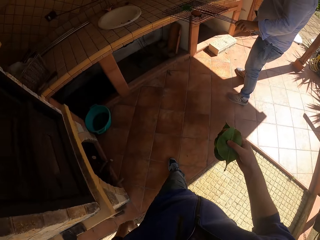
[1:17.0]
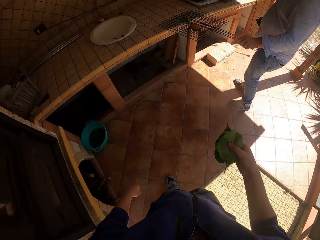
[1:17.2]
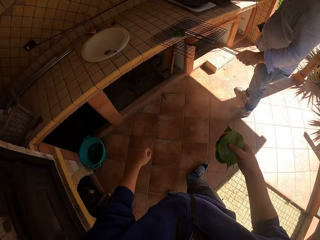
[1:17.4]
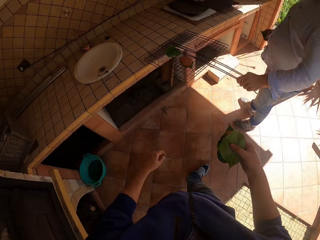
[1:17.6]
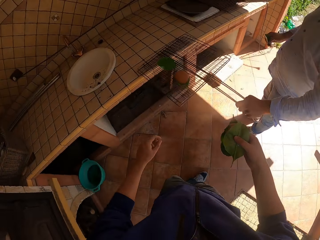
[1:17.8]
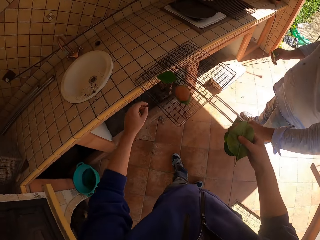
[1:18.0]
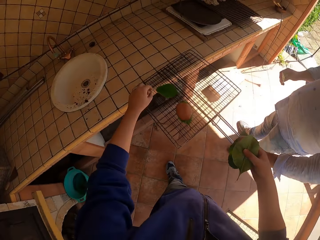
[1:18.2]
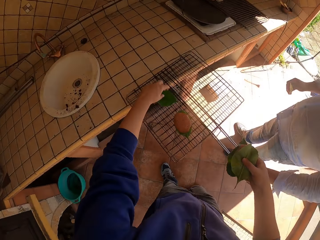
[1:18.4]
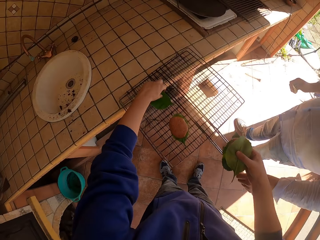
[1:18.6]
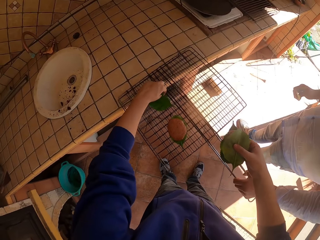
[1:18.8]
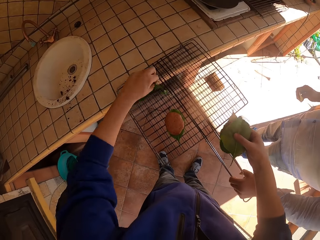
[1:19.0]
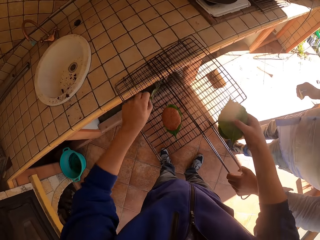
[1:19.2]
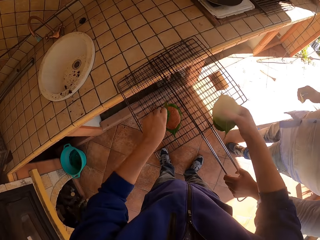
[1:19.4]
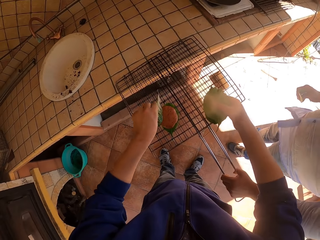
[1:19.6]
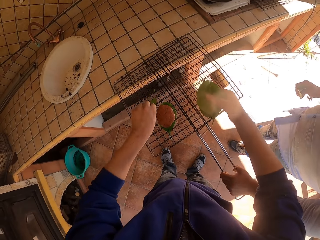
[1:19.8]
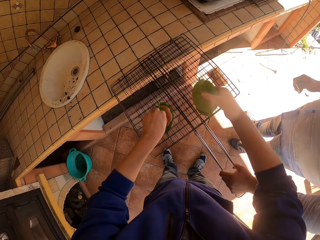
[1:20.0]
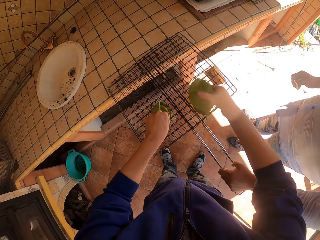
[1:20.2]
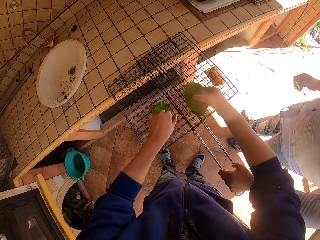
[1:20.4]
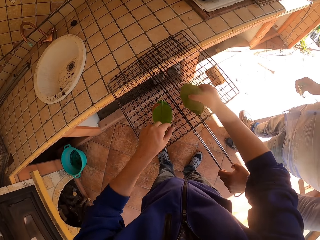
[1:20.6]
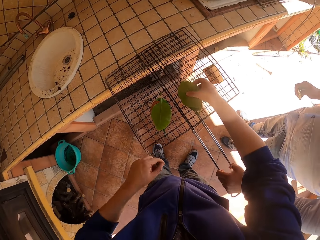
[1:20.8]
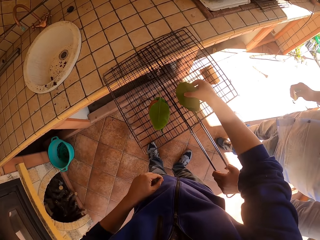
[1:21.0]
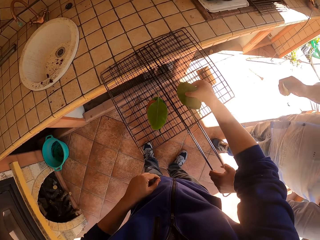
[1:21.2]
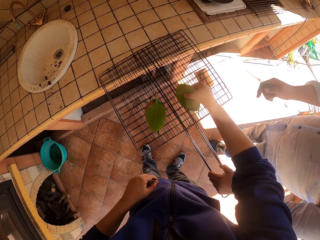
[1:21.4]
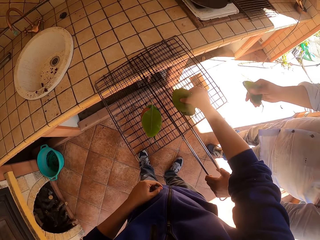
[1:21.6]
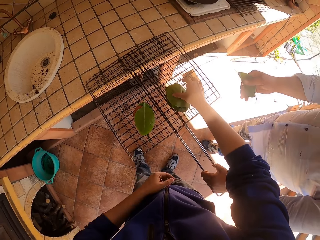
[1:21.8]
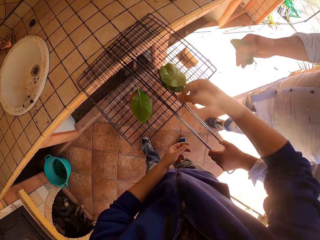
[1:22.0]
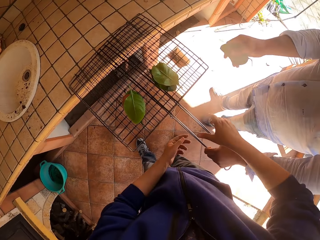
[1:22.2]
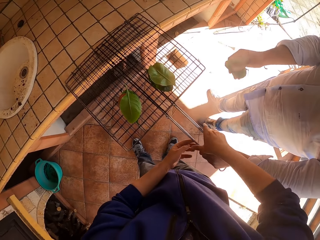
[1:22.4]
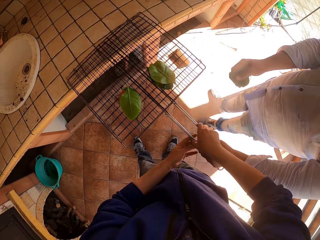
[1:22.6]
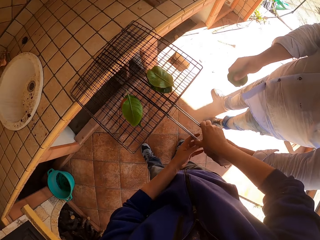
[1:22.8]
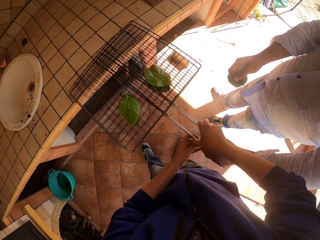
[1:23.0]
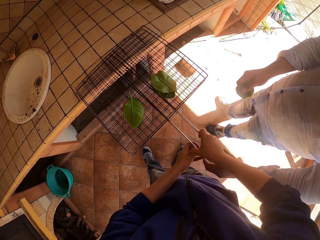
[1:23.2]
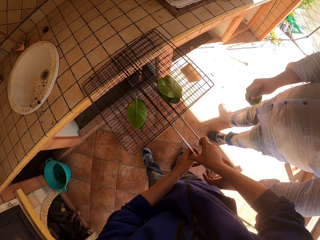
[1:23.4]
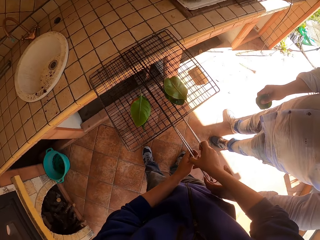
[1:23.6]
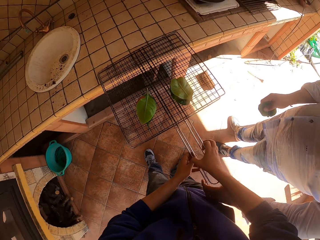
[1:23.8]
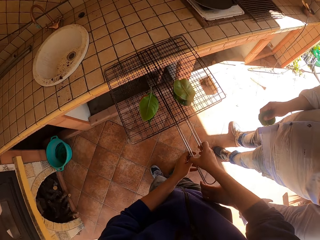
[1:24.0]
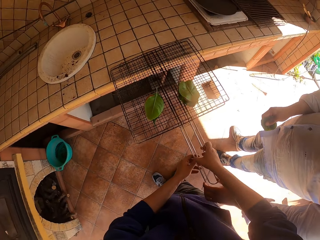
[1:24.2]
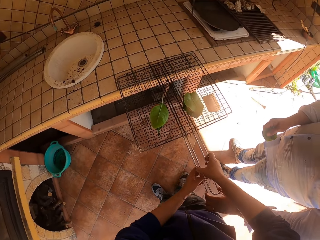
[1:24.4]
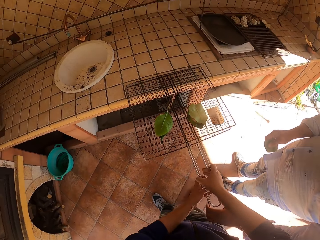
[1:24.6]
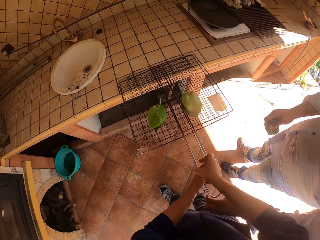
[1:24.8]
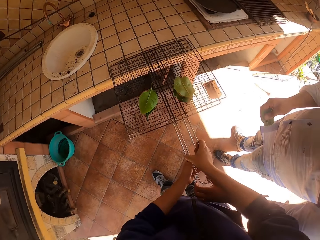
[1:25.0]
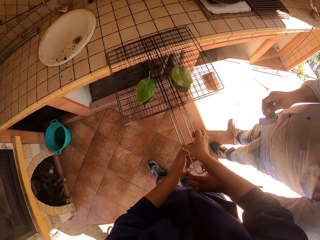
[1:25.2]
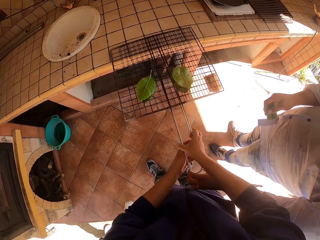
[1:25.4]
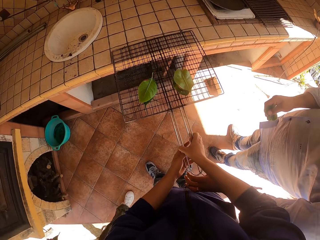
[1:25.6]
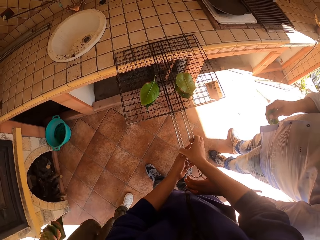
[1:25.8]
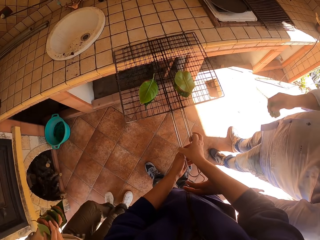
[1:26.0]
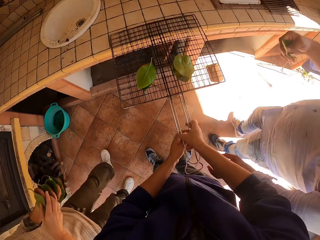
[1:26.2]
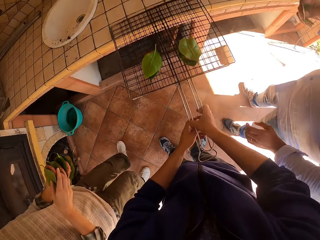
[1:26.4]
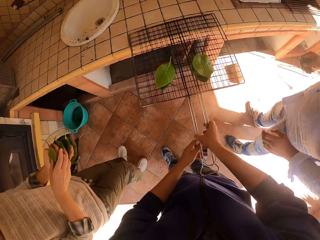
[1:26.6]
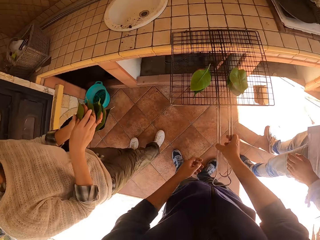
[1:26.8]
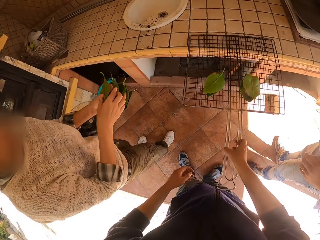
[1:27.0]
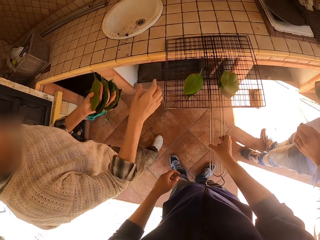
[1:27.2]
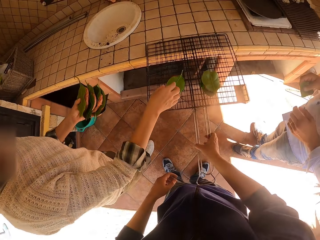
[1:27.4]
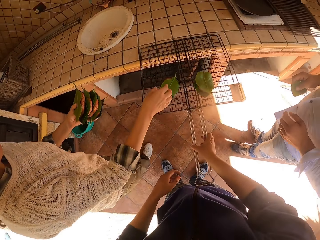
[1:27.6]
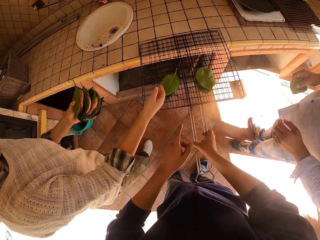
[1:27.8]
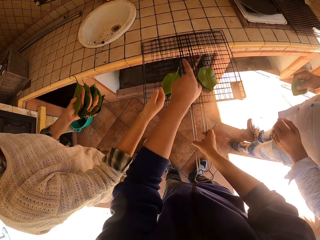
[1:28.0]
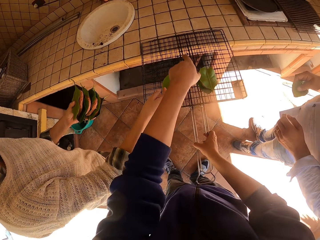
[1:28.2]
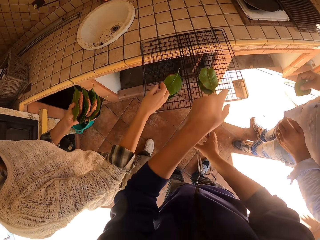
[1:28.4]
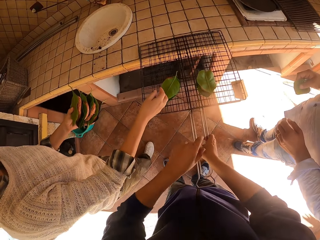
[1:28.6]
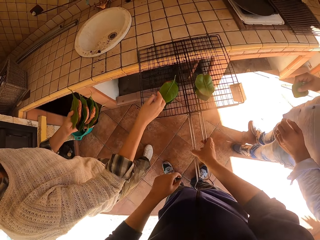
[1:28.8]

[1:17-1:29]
The man drops the grill mesh or wire mesh on the slab. The camera wearer picks the leaf on the grill mesh with his left hand. He places the leaf on the patty. He drops the patty on the grill mesh. He covers something. He collects the grill mesh from the man. He holds the wire mesh. The woman holds patties with both hands. The man moves his hand.

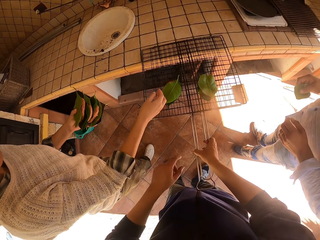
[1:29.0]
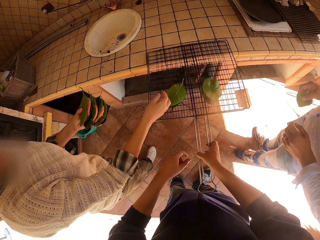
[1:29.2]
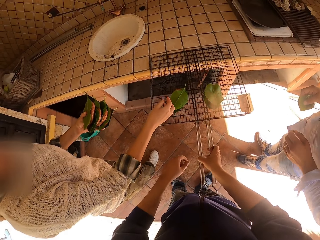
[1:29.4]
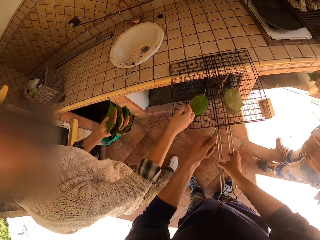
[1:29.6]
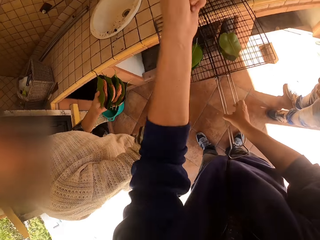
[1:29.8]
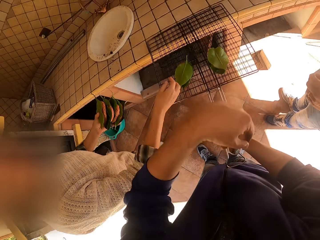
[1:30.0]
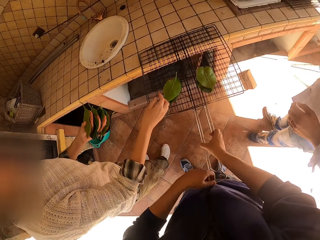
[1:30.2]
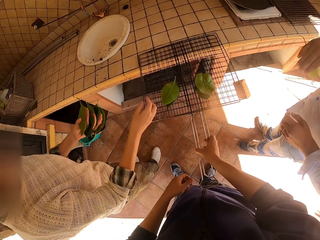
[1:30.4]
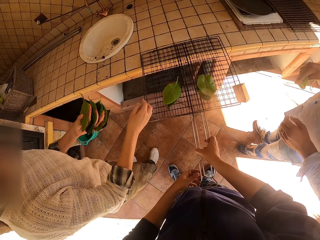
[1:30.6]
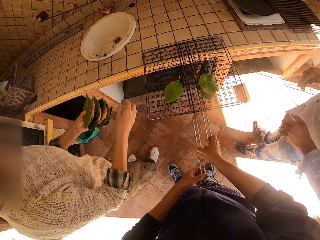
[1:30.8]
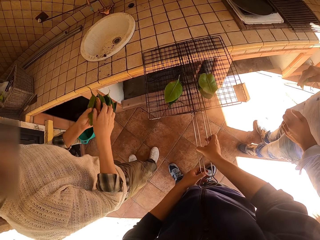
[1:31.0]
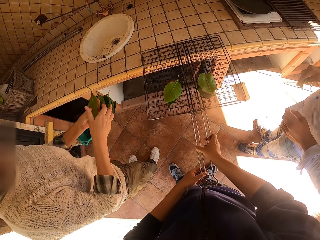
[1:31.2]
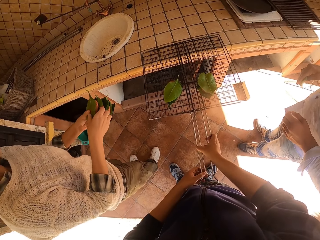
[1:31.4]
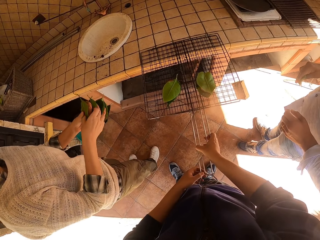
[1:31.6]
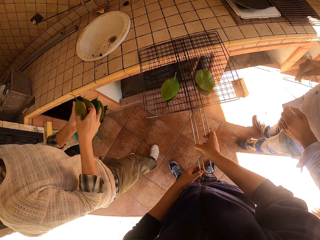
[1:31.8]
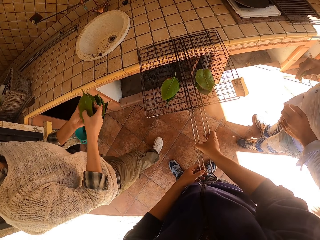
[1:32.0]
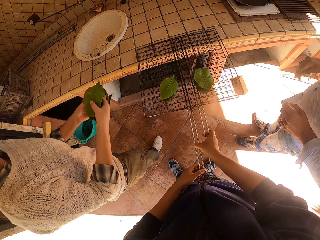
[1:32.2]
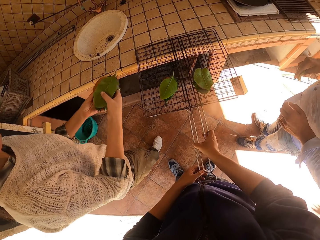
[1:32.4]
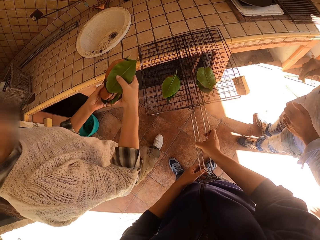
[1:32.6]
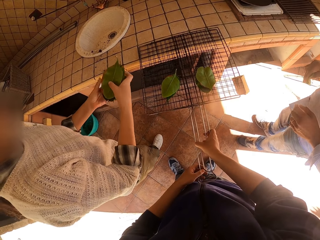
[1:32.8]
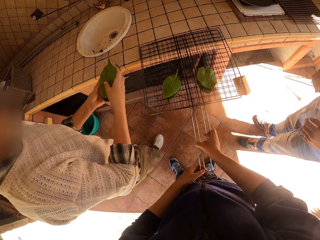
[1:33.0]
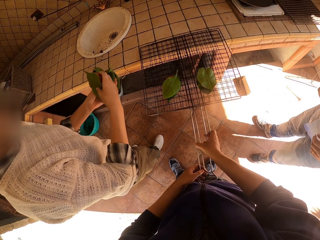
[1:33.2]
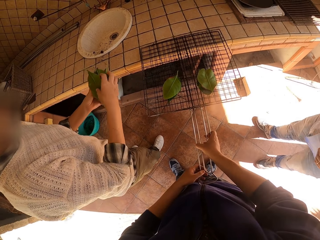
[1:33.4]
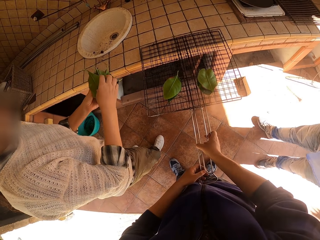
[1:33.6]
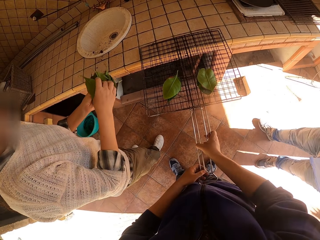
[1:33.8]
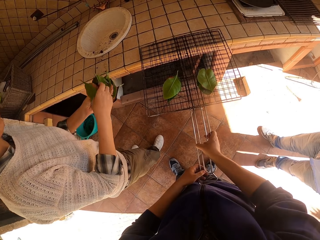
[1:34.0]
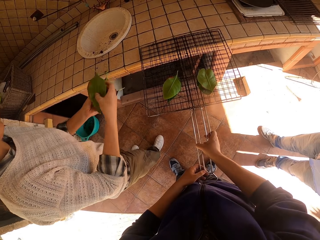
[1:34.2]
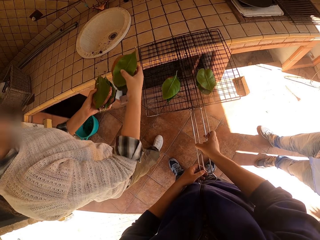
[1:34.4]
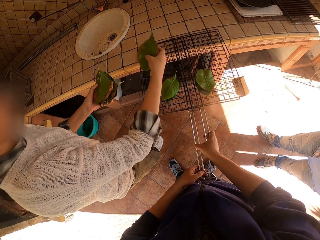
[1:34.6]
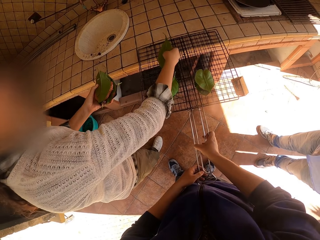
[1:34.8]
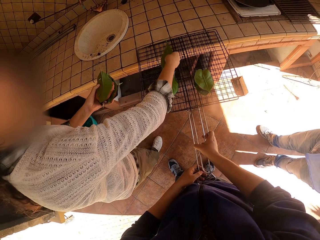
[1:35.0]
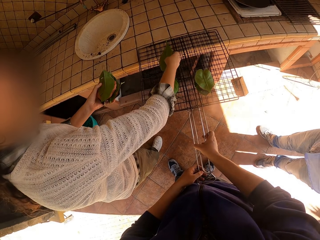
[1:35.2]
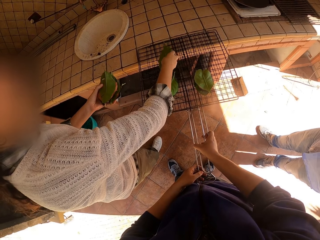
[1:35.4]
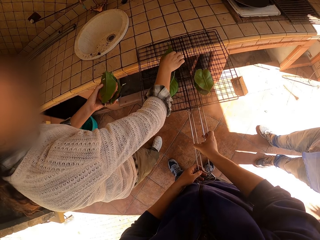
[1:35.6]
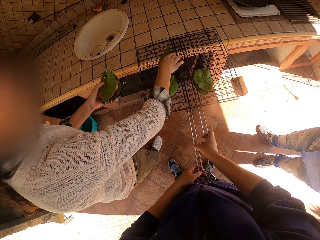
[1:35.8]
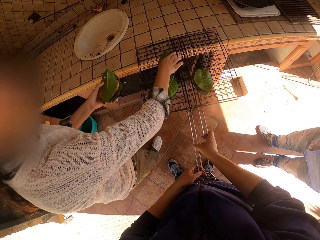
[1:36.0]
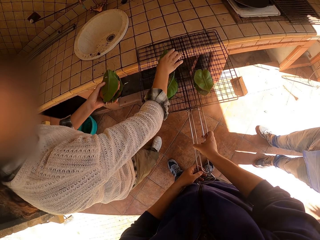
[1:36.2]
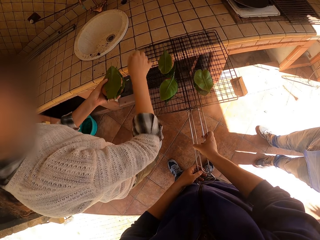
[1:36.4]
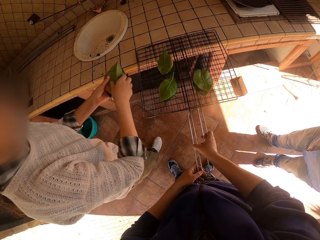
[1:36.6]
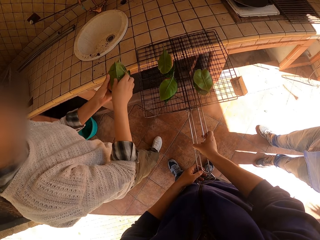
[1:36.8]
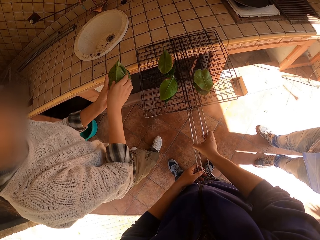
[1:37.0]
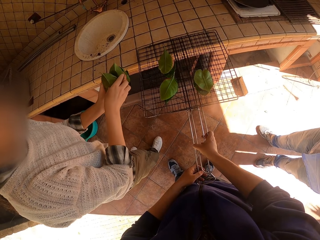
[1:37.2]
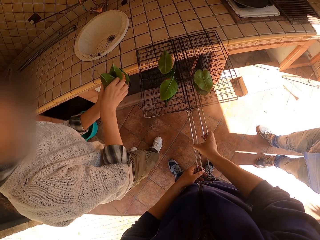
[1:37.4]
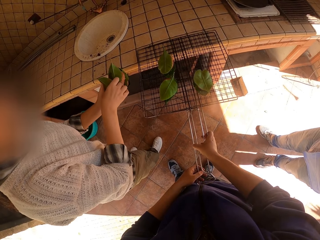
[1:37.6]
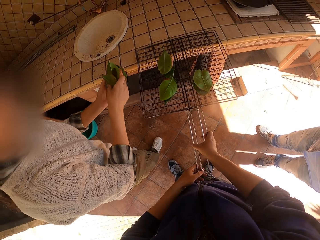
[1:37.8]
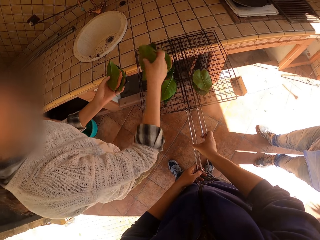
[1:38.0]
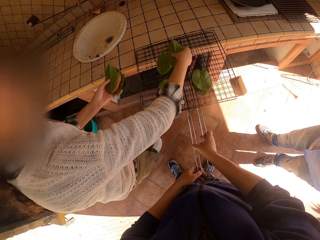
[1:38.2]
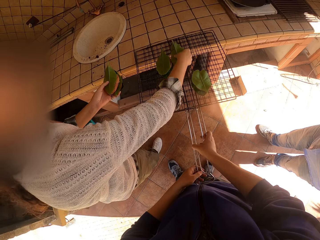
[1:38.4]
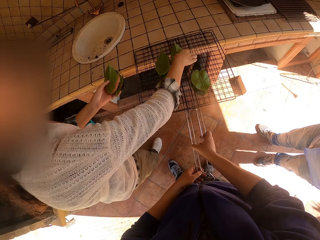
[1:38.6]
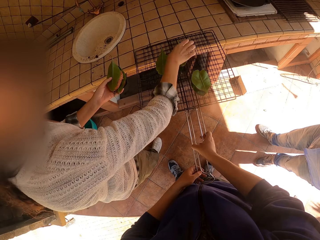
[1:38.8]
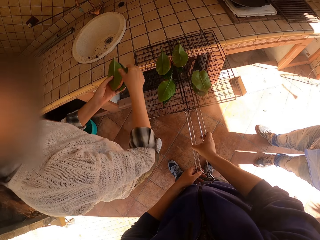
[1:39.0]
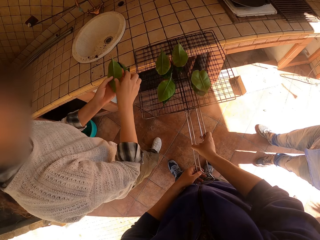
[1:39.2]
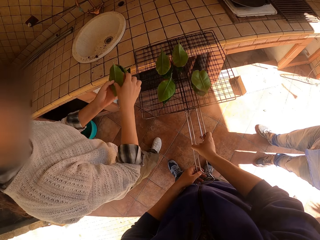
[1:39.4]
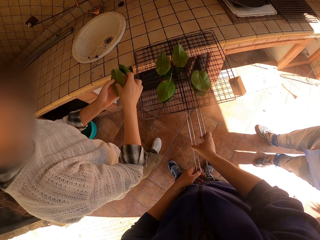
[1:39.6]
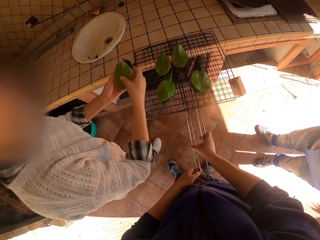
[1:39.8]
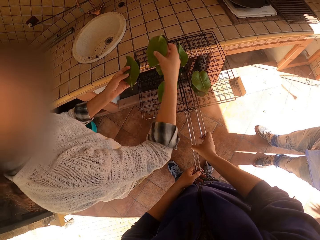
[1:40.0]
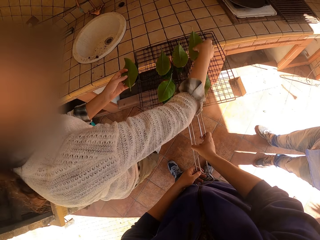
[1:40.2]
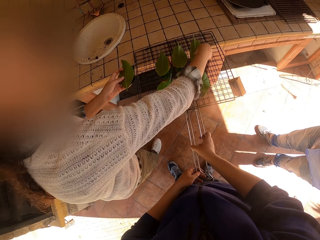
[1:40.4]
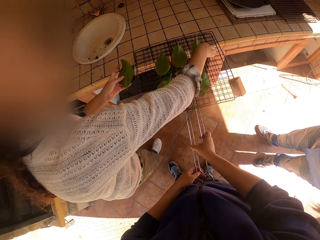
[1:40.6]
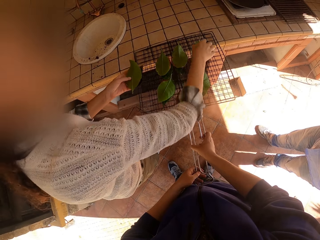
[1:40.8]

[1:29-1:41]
The camera wearer points on the wire mesh. They swing their hand. They hold the wire mesh. The man moves backwards. The woman drops the patty on the grill mesh from her left hand.
